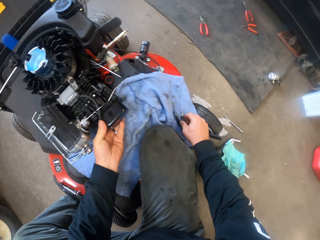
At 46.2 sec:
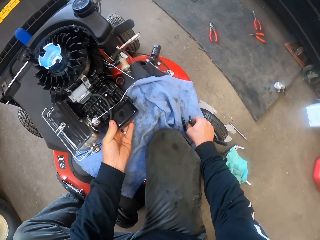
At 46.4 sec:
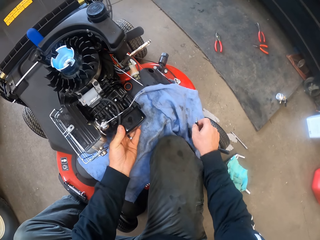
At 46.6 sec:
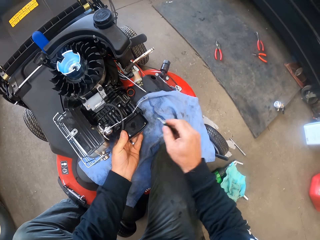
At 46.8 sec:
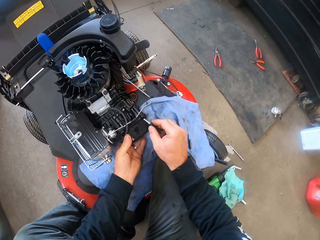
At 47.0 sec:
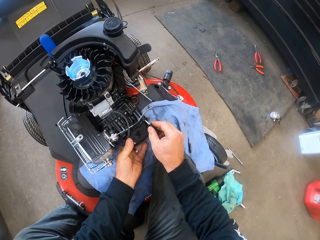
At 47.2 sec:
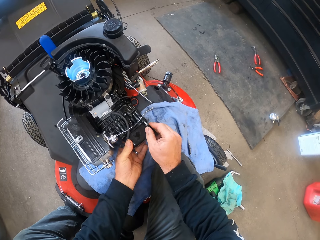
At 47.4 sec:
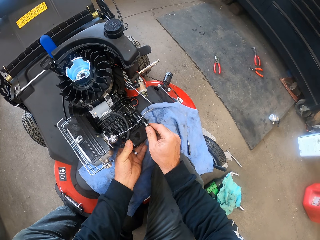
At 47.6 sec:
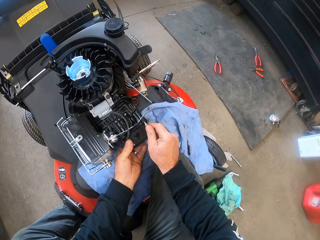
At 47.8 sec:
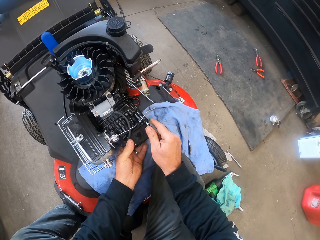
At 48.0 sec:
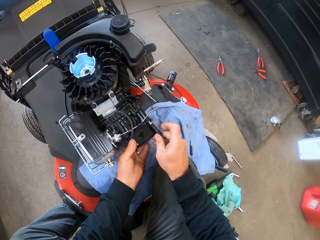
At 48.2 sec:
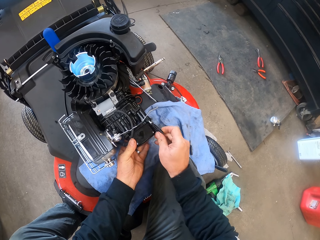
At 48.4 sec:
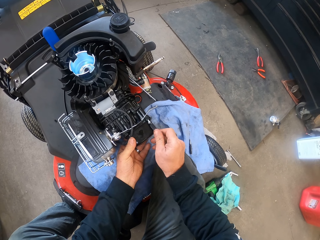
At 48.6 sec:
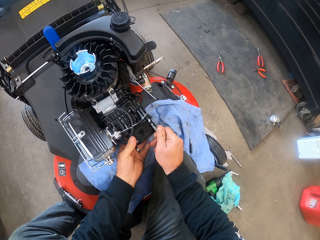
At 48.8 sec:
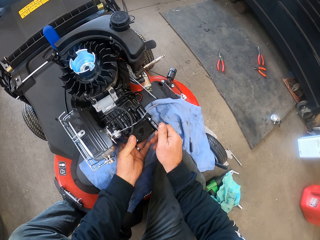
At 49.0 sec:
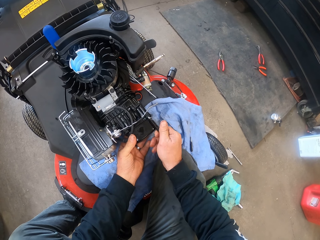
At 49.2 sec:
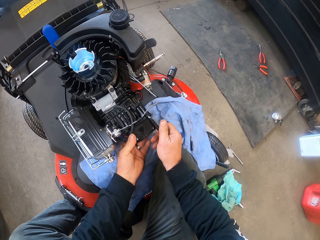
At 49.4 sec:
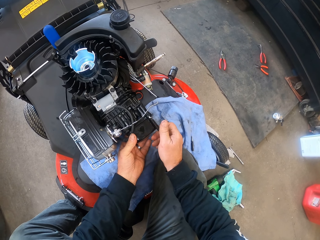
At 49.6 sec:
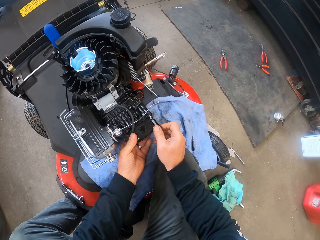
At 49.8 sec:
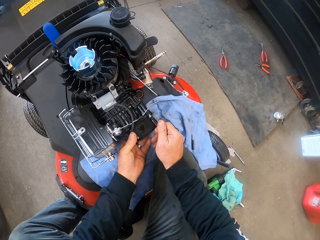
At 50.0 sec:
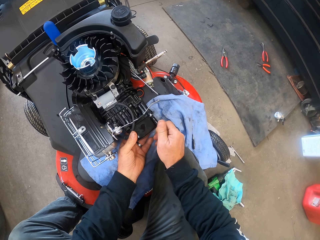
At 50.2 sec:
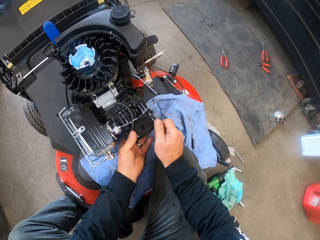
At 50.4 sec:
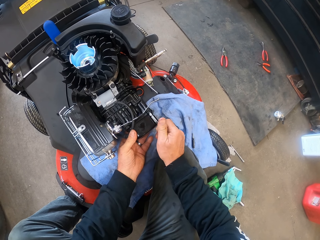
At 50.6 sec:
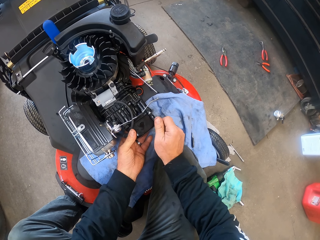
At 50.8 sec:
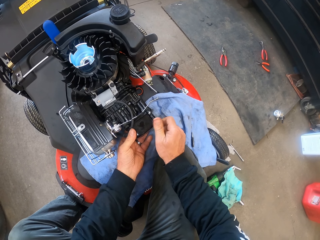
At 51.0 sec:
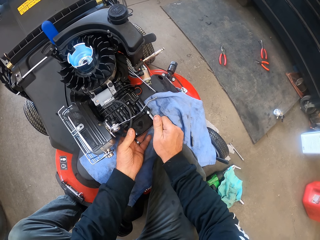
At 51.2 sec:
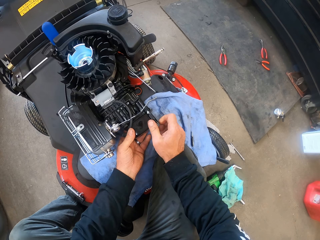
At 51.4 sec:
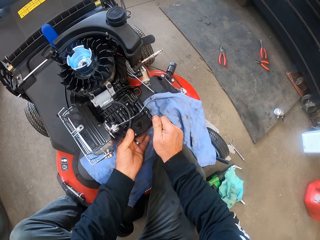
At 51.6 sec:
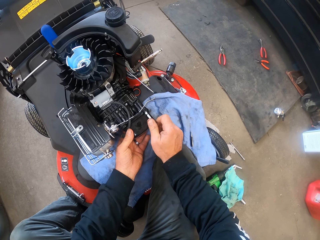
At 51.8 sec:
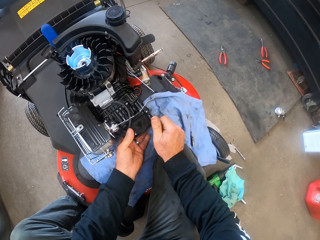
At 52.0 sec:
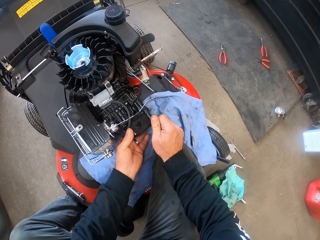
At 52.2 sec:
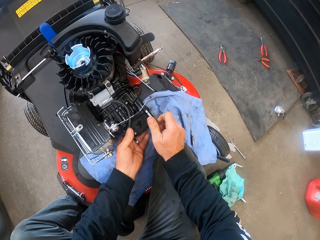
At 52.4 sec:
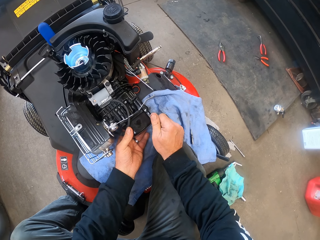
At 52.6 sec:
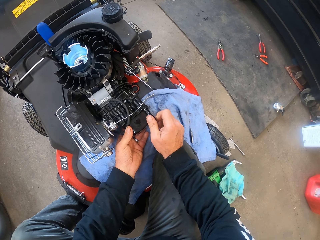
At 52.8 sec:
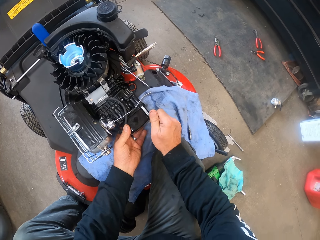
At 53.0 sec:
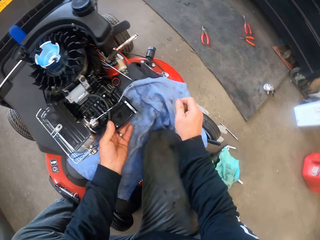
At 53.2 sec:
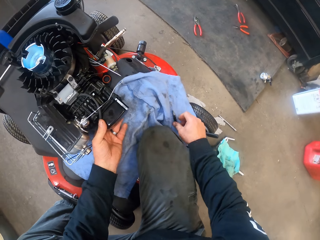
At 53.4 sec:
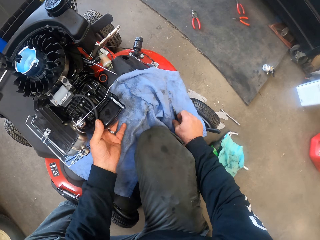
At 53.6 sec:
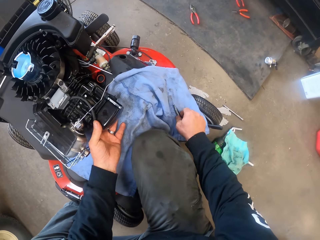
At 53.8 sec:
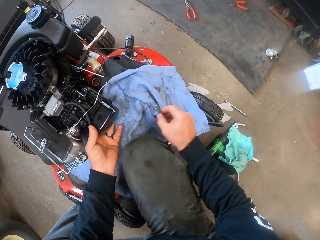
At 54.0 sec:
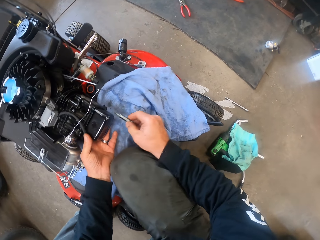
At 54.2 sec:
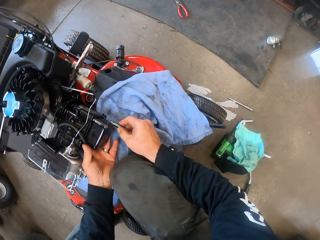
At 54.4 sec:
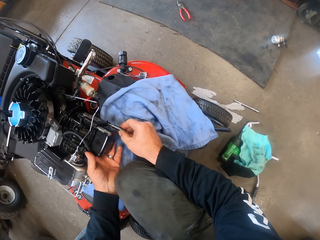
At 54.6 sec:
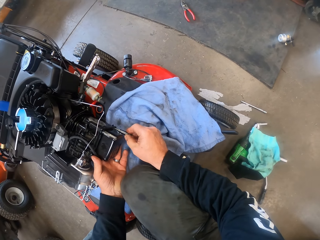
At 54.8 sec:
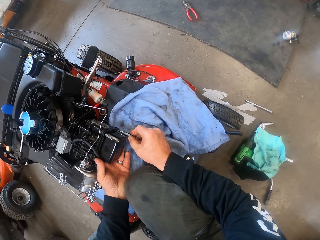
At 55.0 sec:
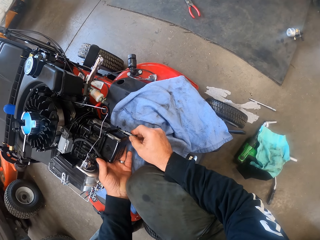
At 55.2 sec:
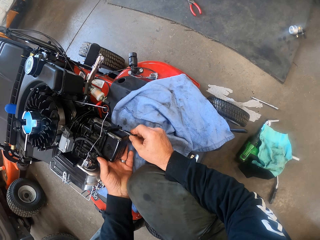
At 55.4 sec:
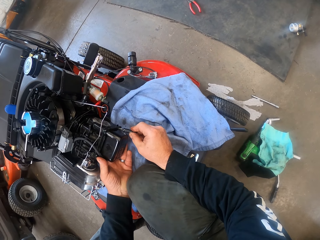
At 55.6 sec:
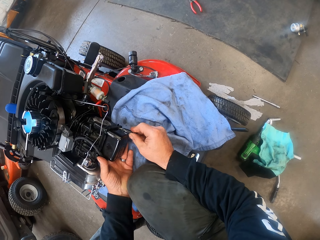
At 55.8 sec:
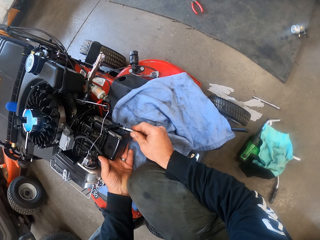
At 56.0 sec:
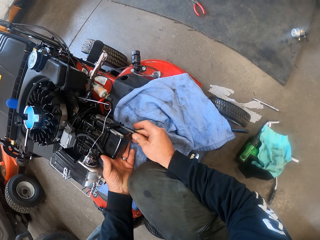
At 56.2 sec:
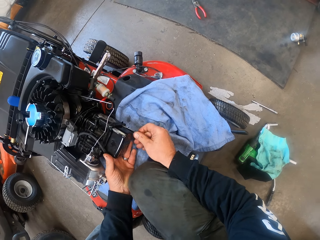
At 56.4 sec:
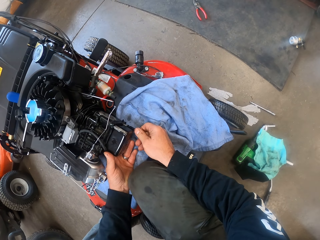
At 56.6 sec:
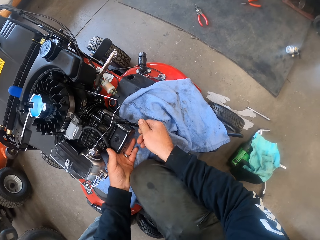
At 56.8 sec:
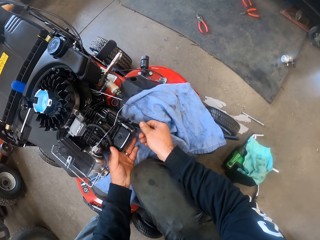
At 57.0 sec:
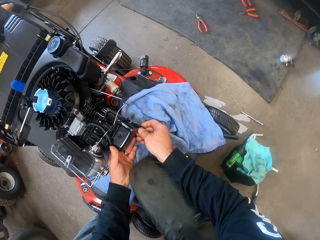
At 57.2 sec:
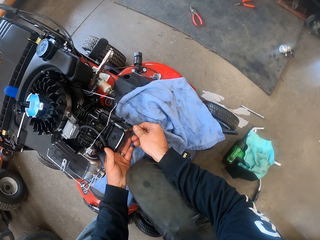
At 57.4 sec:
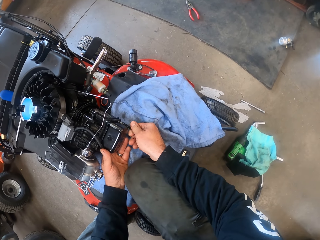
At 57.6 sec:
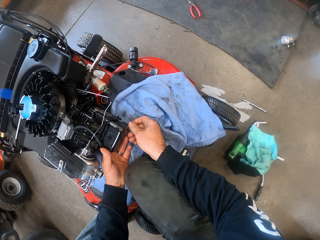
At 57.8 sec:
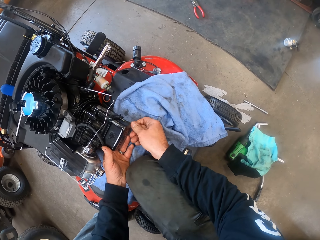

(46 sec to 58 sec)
The camera wearer picks up the bolt from the towel on the ride-on lawn mower with his right hand. He fixes the bolt on the ride-on lawn mower. He picks up the bolt from the towel on the ride-on lawn mower with his right hand again. He fixes the bolt on the ride-on lawn mower again.

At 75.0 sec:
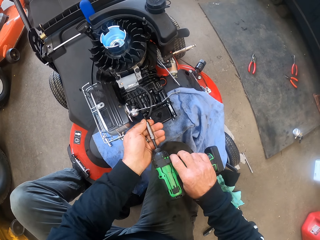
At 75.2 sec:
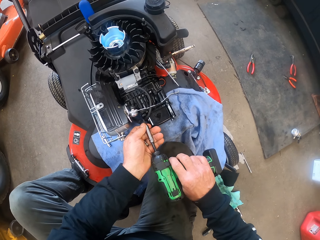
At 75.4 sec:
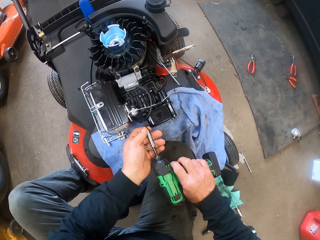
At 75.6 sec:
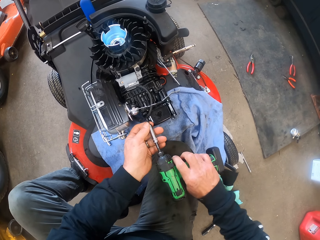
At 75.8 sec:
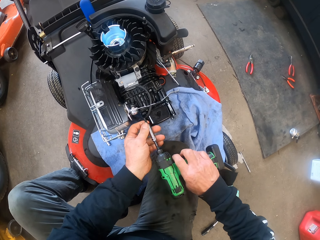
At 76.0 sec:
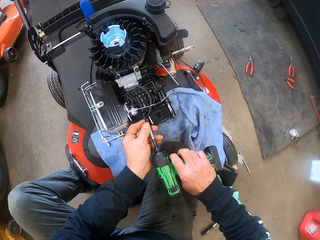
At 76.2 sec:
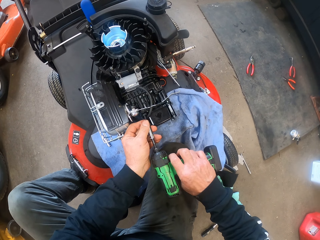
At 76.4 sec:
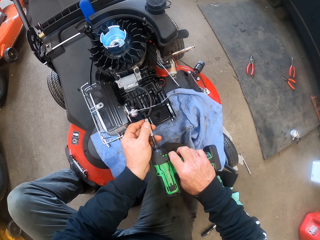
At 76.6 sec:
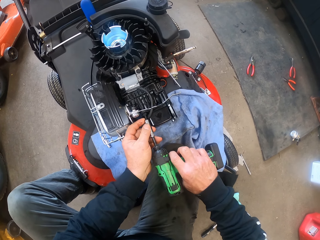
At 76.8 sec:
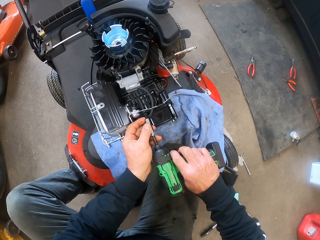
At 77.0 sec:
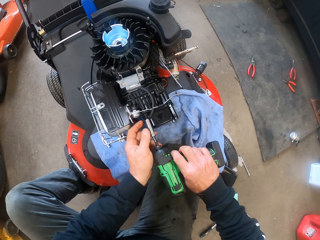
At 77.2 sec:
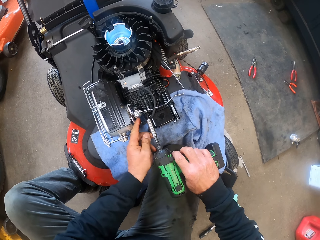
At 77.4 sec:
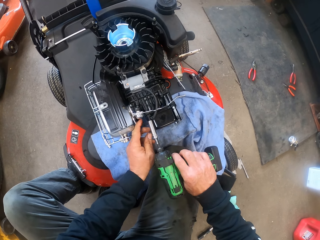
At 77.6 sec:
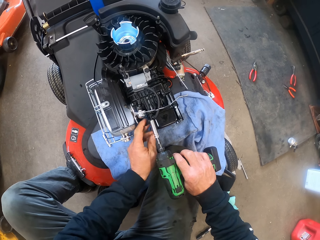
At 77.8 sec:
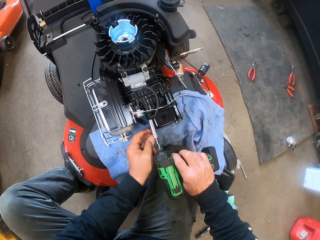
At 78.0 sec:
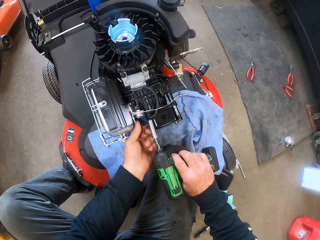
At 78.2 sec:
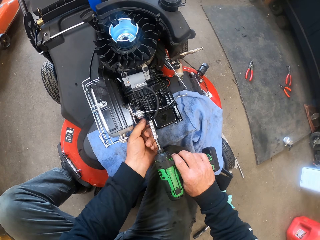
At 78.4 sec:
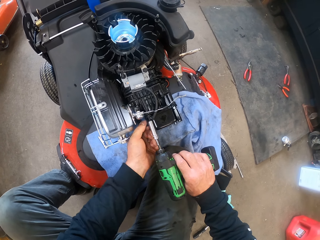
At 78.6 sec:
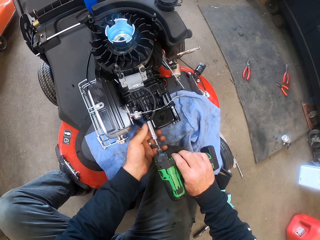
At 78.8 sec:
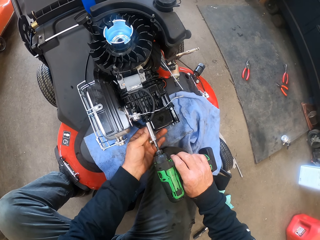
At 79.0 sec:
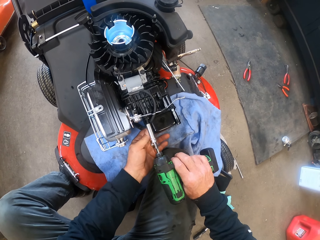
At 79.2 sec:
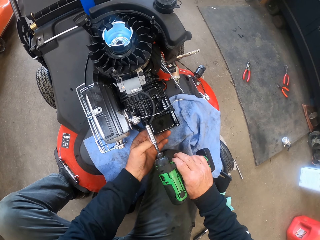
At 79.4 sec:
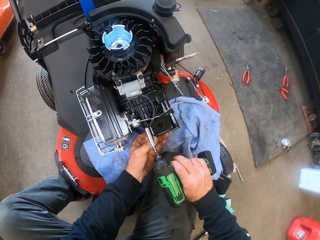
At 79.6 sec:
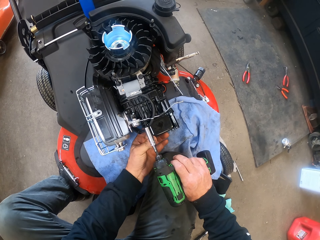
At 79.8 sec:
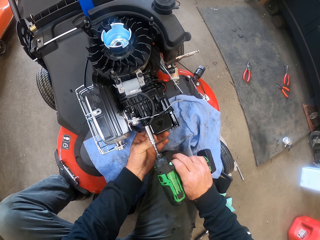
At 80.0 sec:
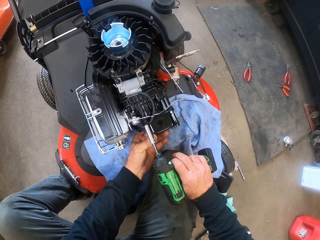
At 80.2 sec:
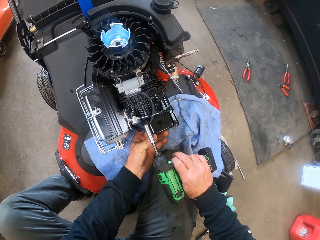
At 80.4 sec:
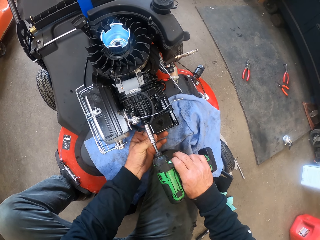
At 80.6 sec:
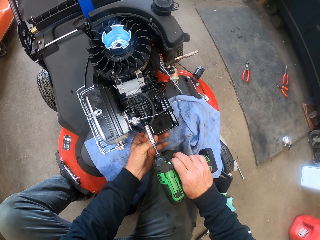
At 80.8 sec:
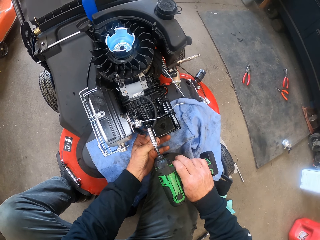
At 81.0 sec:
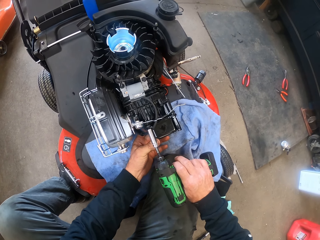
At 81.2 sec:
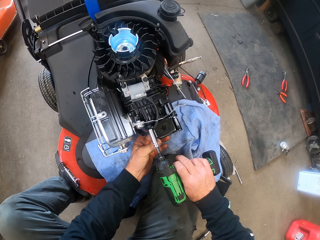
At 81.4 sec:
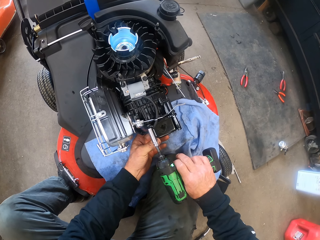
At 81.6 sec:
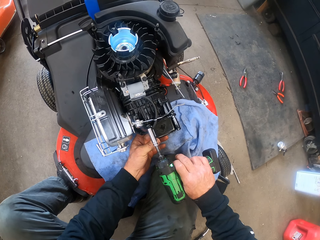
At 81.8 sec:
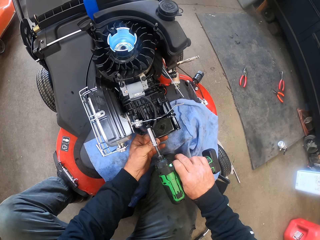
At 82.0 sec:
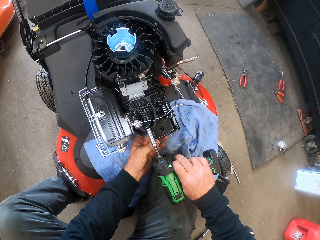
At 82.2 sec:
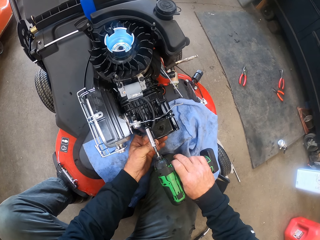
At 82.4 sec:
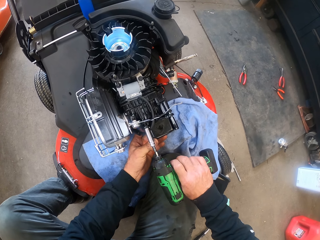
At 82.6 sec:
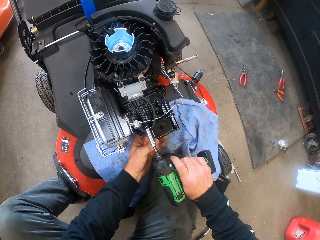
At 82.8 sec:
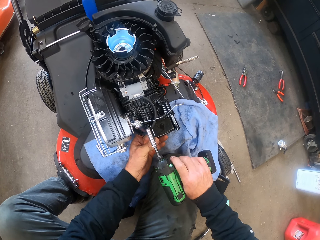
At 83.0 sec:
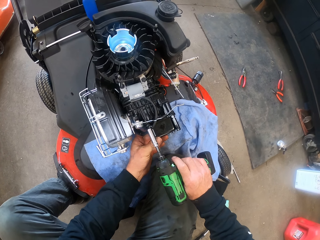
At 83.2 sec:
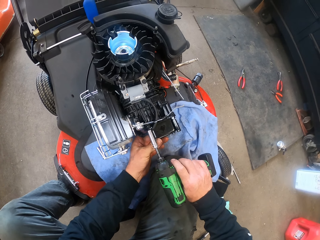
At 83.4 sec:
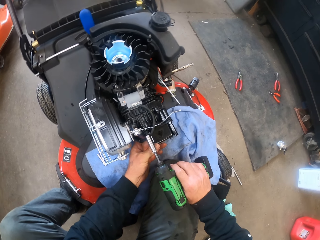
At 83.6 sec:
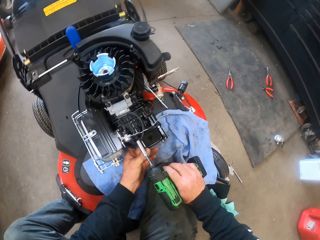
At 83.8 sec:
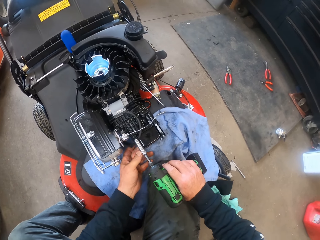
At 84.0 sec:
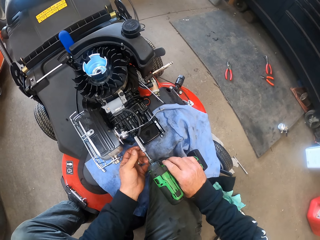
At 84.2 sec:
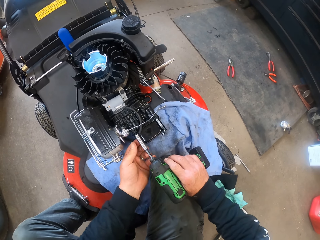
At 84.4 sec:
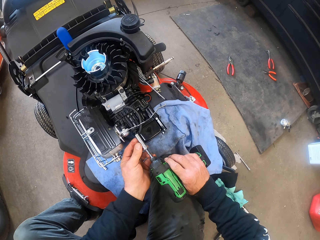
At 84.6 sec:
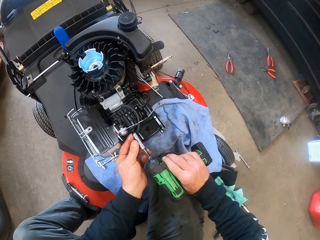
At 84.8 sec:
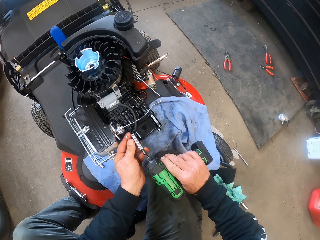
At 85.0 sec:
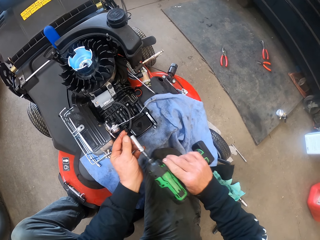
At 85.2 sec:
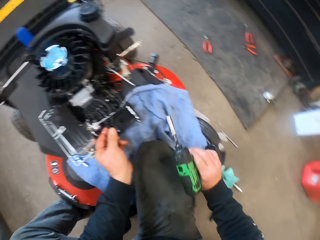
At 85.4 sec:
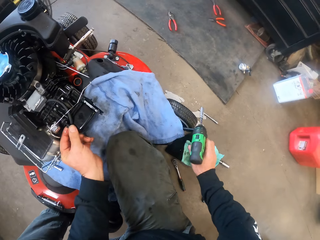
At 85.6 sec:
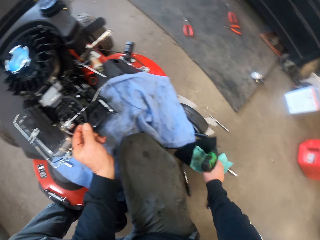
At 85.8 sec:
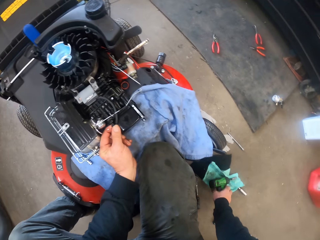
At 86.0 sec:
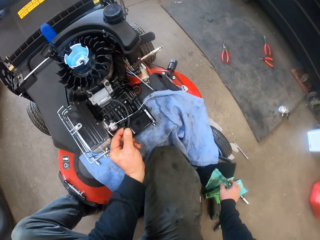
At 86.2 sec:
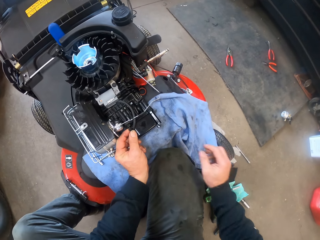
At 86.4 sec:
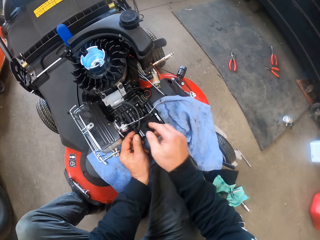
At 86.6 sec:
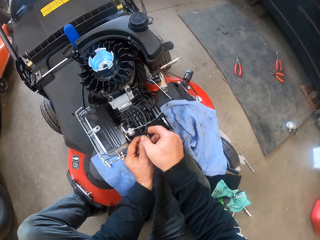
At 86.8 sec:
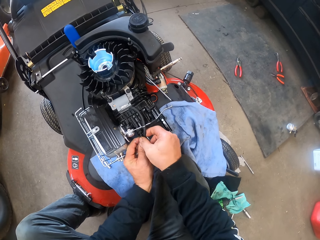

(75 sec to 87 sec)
The camera wearer fixes the bolt with the electric drill in the ride-on lawn mower. He removes the electric drill from the bolt. He drops the drill on the ground with his right hand.
